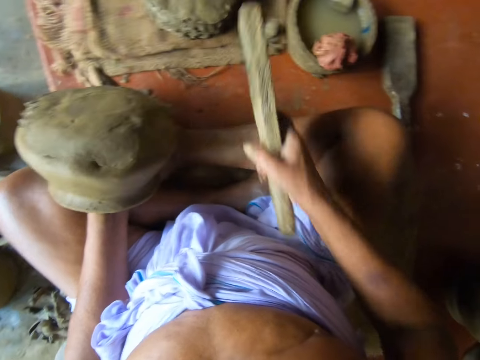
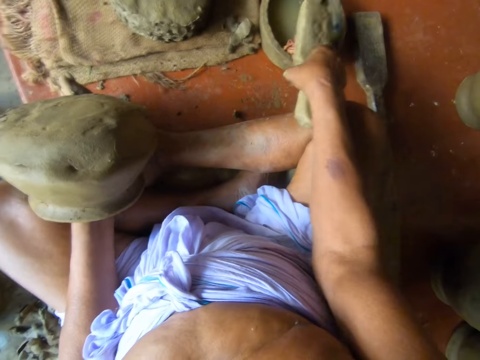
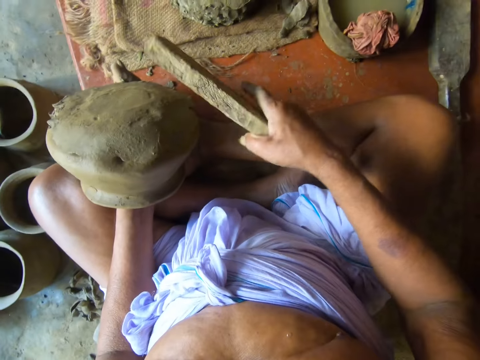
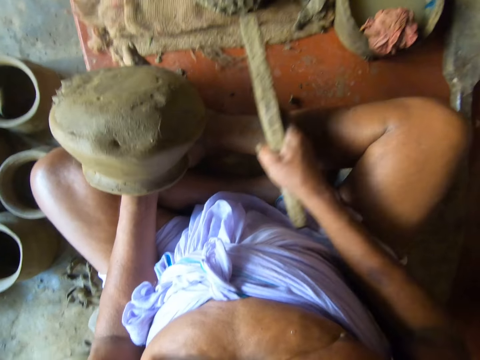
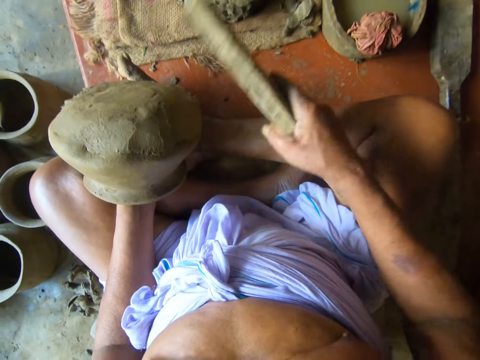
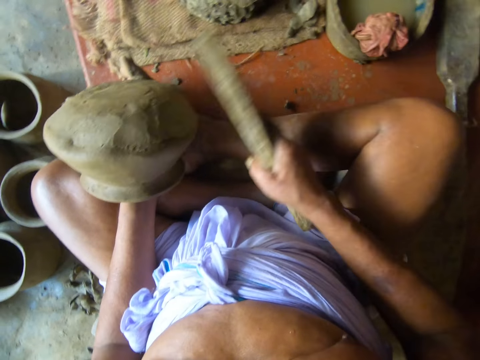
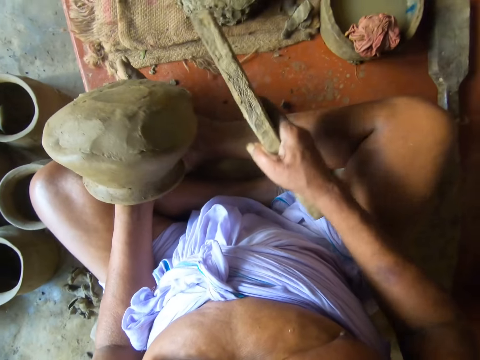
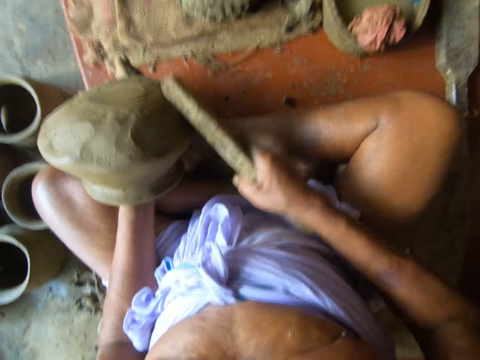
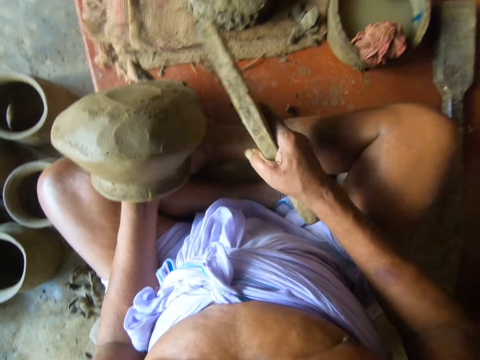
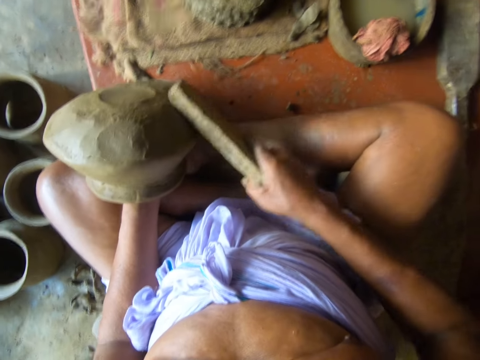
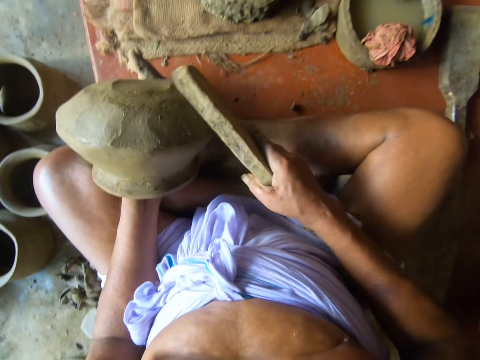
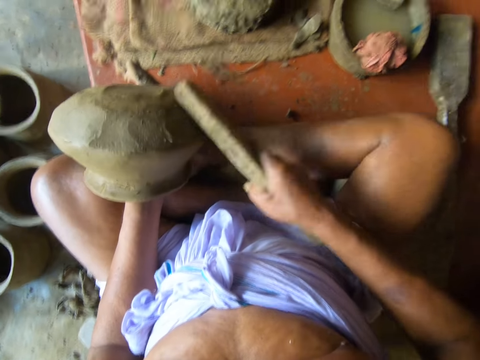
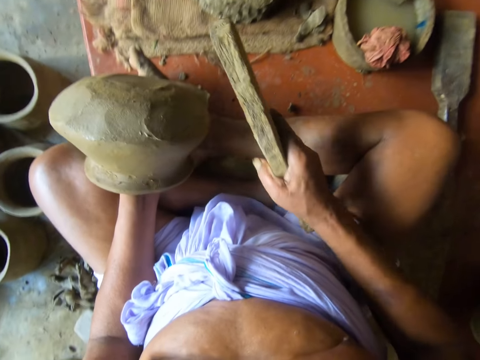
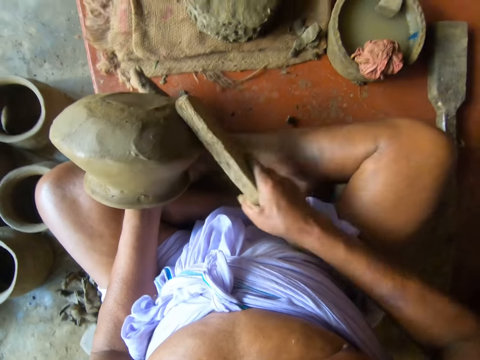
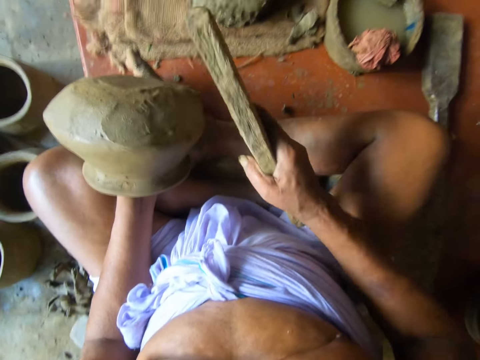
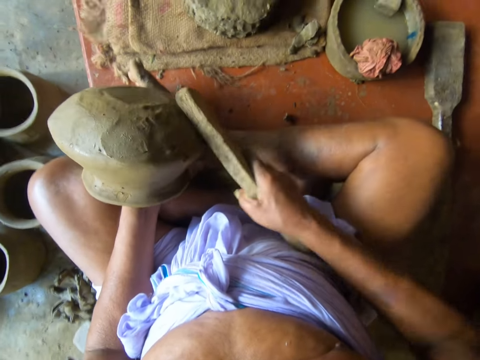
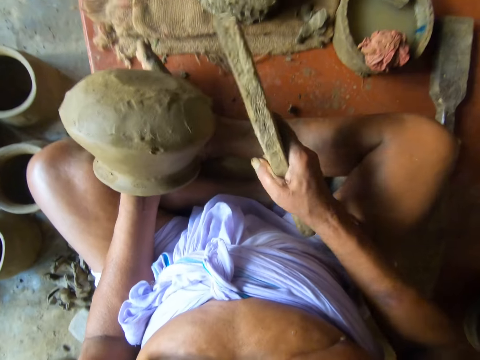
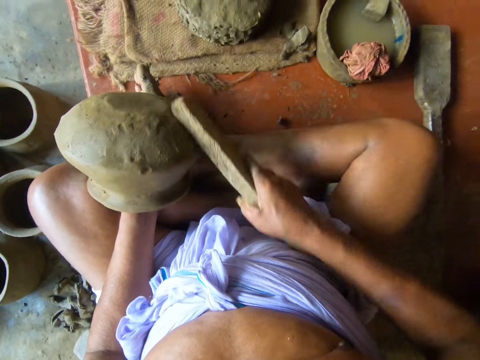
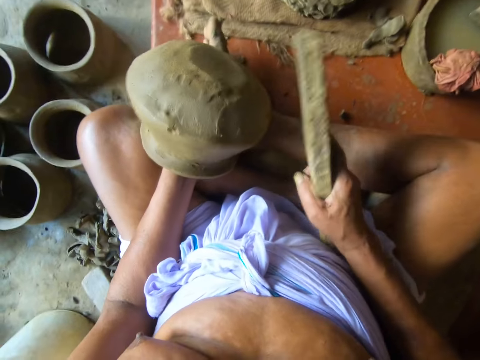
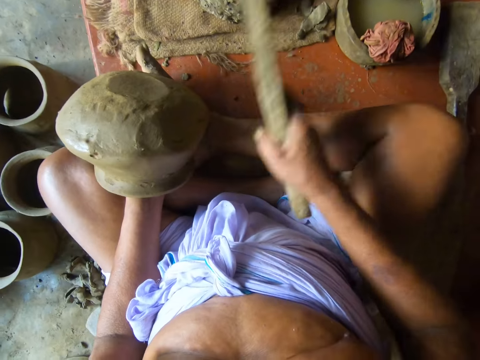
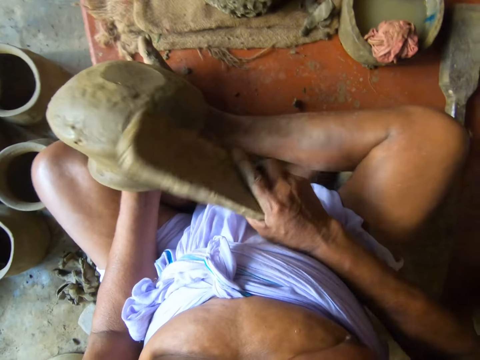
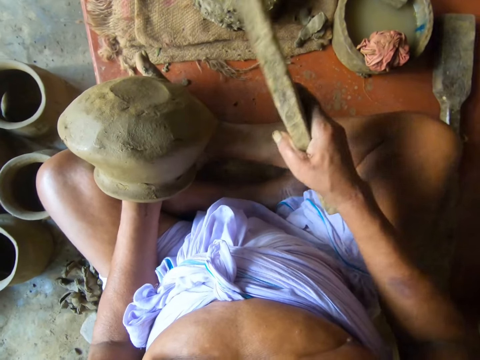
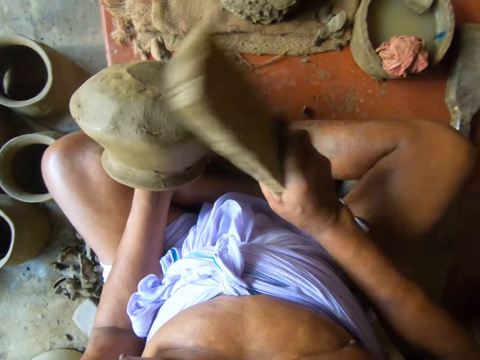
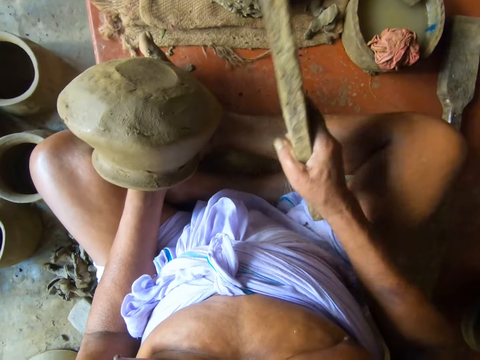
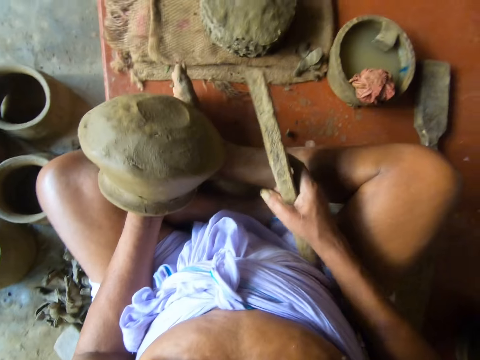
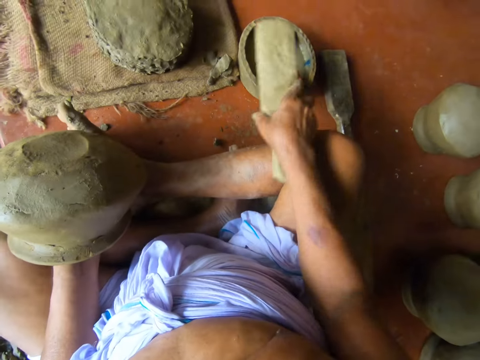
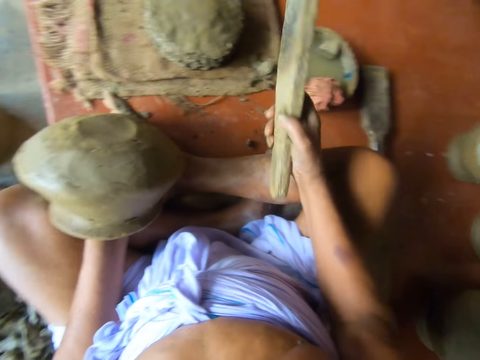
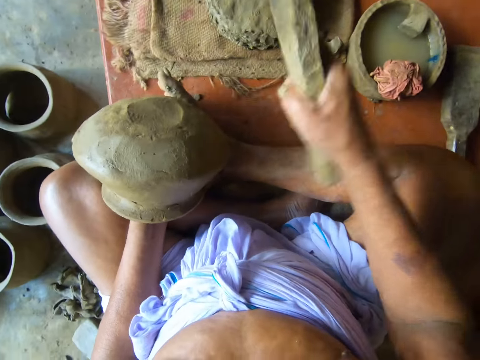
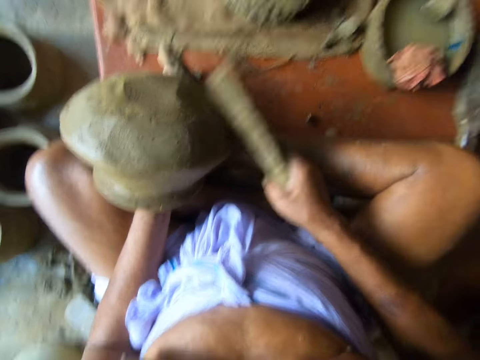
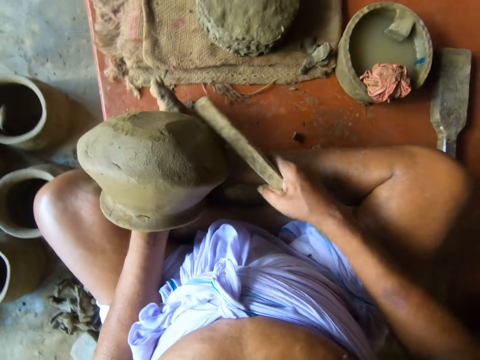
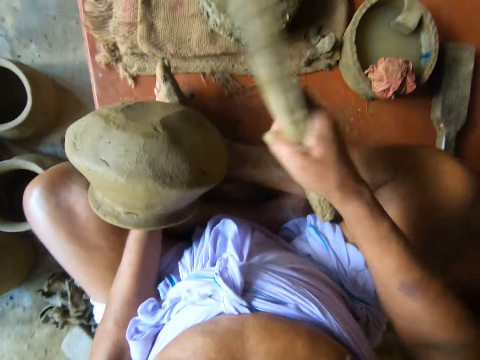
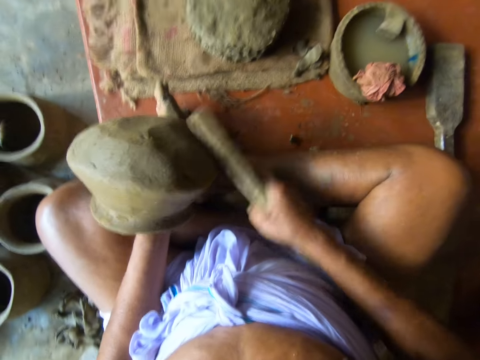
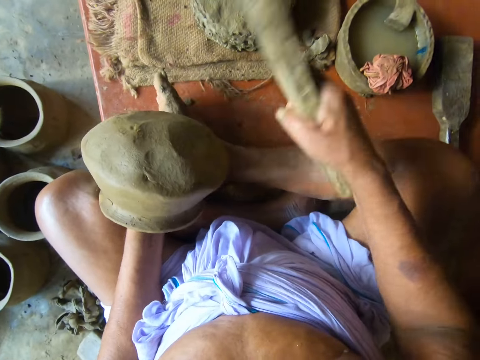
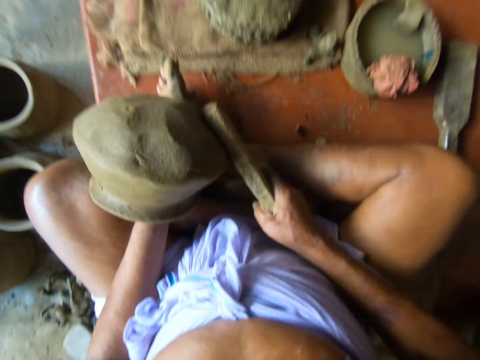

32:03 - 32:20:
The camera wearer dips the paddle or wood in the pot of water on the table with his right hand. He beats the clay on the pottery with the paddle in his right hand. He hits a wet cloth with the wood. He turns the pottery with his left hand. He beats the clay on the pottery with the paddle in his right hand. He dips the paddle in the pot of water on the table with his right hand. He beats the clay on the pottery with the paddle in his right hand. He turns the pottery with his left hand.

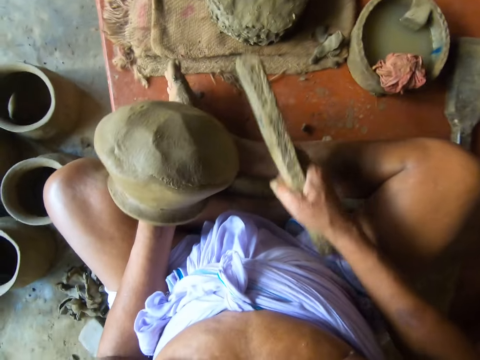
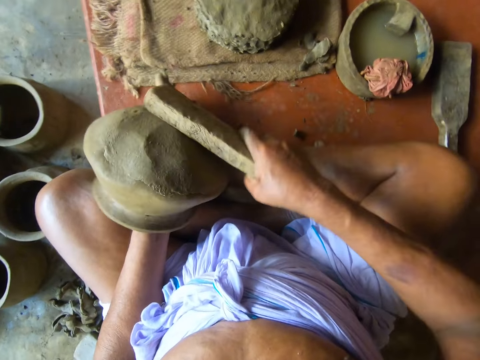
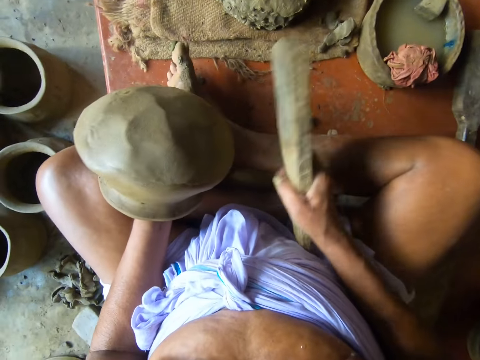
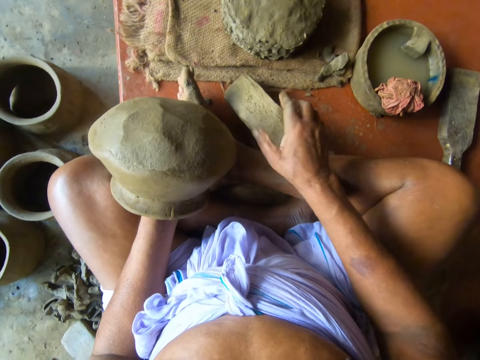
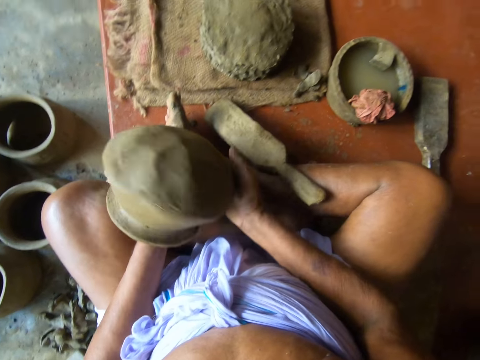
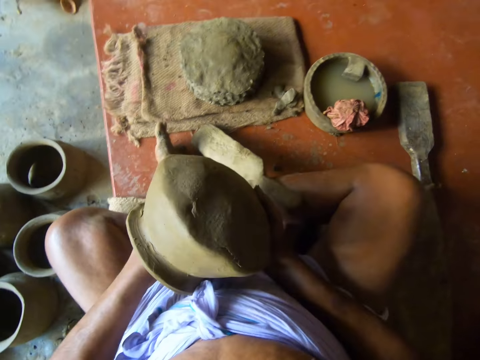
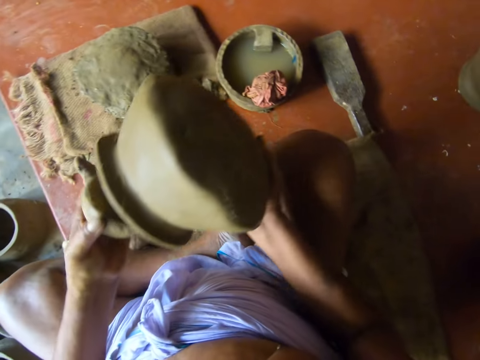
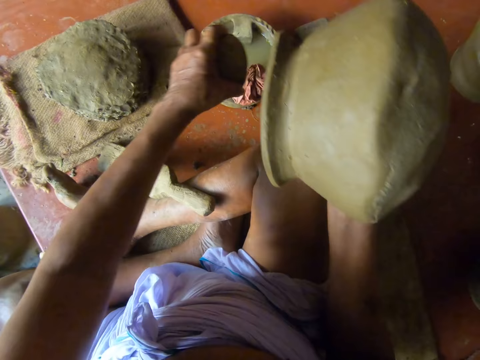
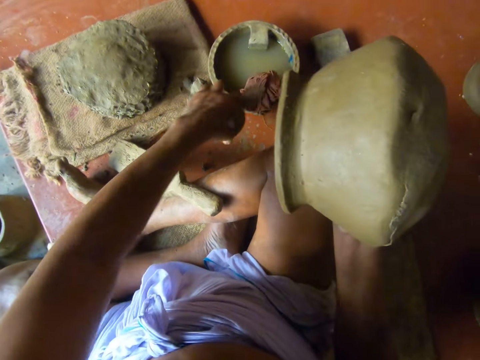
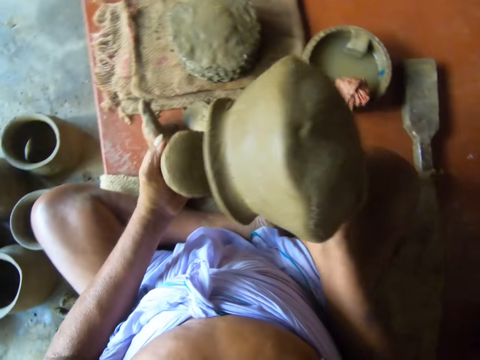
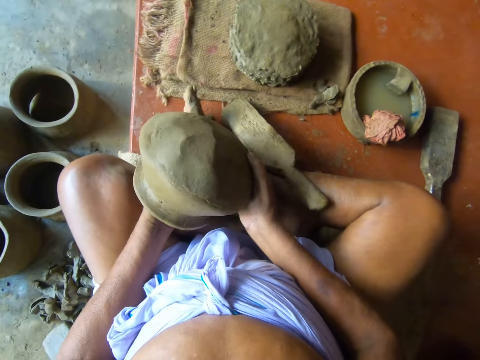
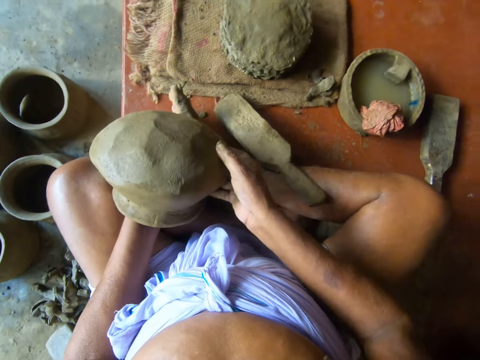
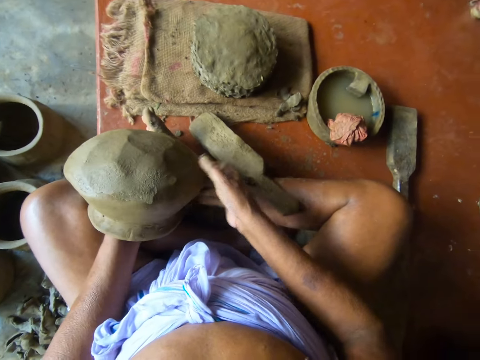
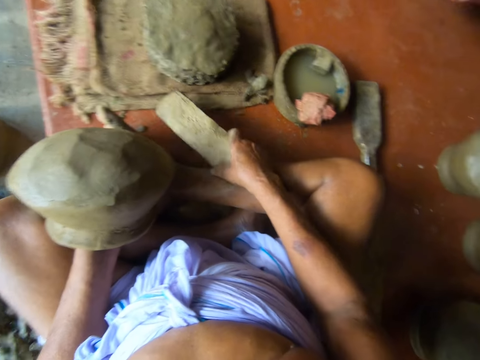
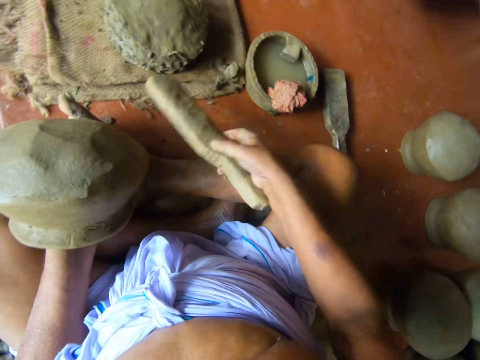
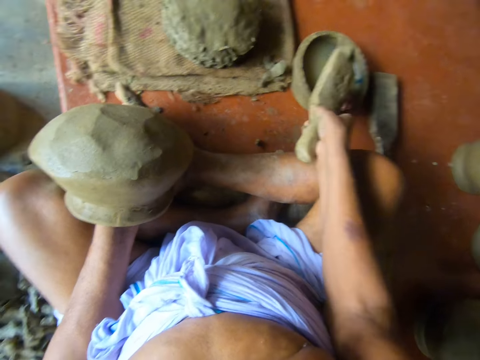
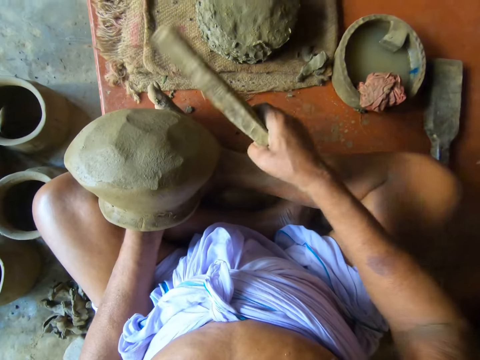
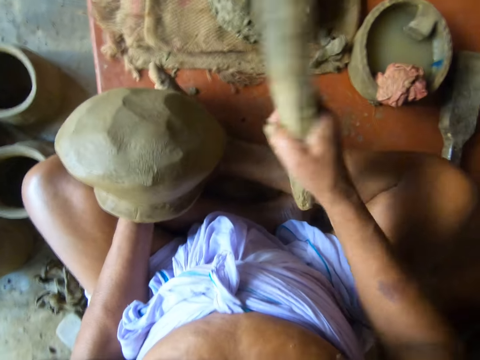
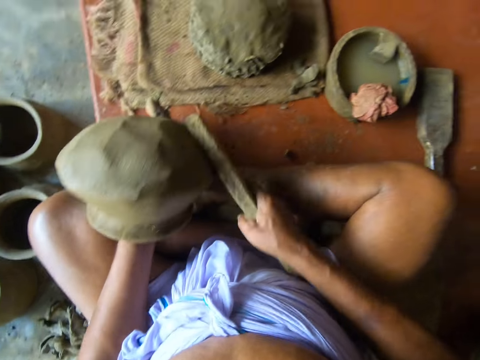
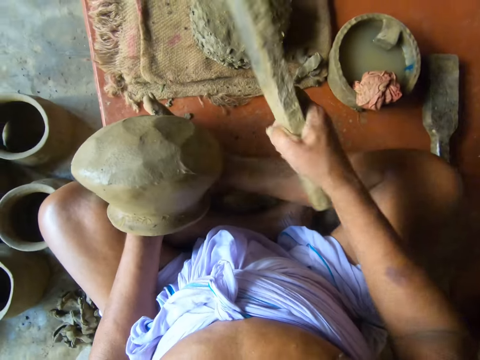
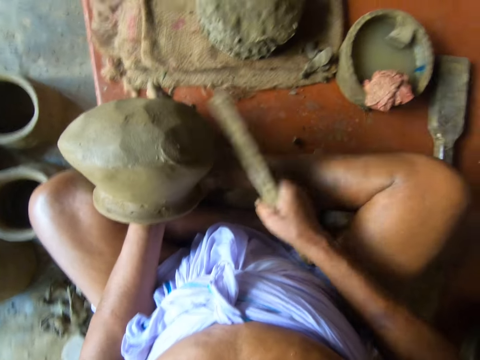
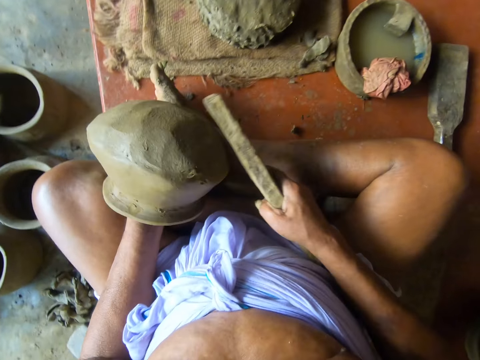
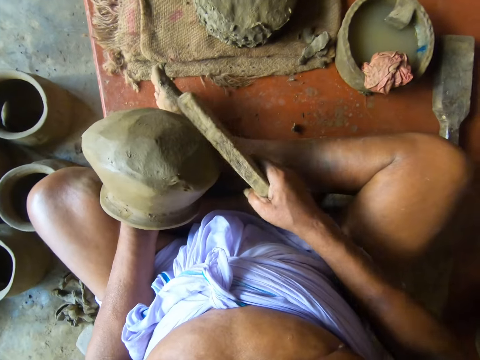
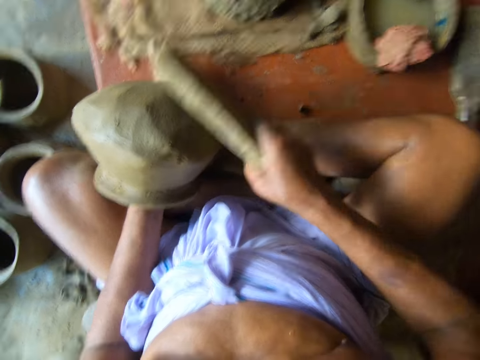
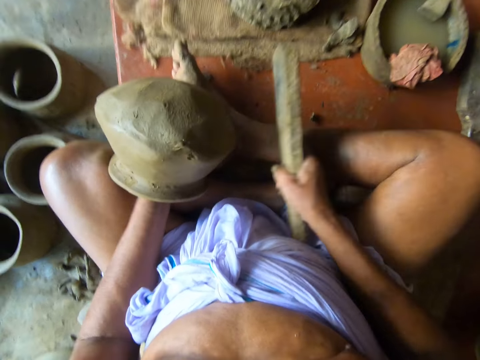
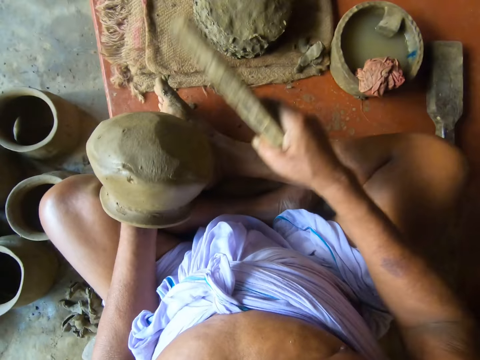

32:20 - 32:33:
The camera wearer drops the paddle on the table with his right hand. He transfers the pottery to his right hand from his left hand. He removes a stone from inside the pottery with his left hand. He wipes the stone against a rag on the edge of the pot of water on the table with his left hand. He transfers the pottery to his left hand from his right hand. He puts something in the pottery. He picks the paddle on the table with his right hand. He dips the paddle in the pot of water on the table with his right hand. He beats the clay on the pottery with the paddle in his right hand. He turns the pottery with his left hand. He beats the pottery with the paddle in his right hand.
